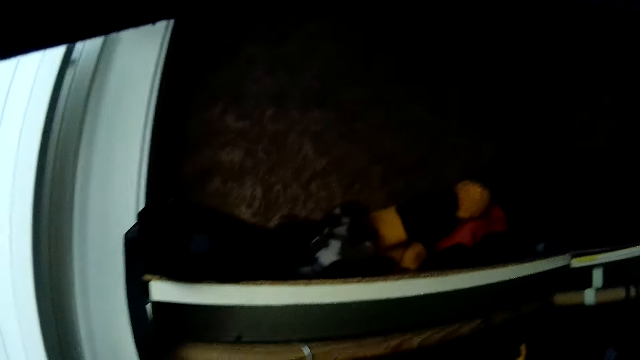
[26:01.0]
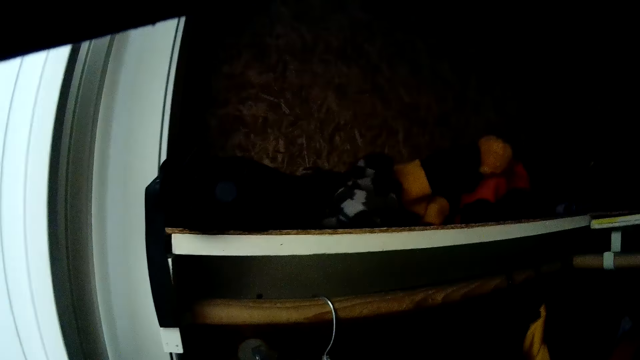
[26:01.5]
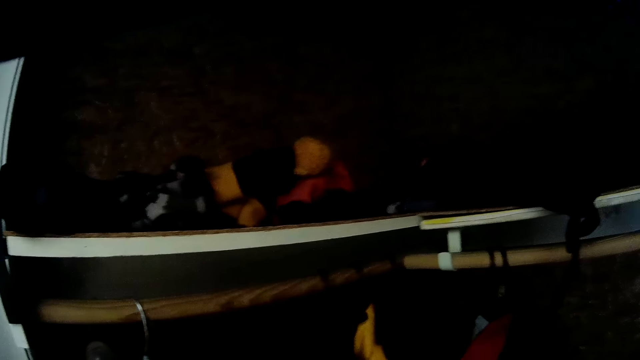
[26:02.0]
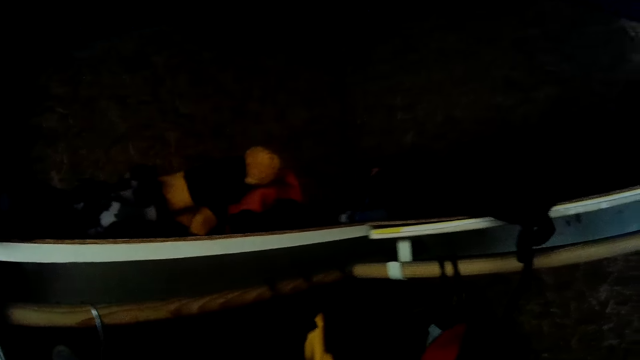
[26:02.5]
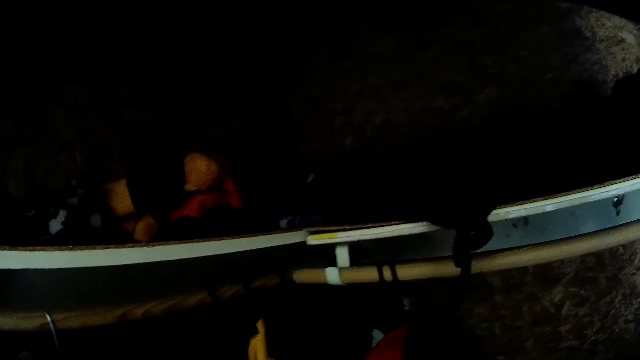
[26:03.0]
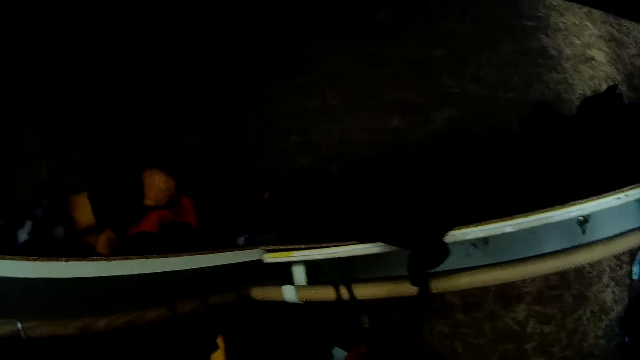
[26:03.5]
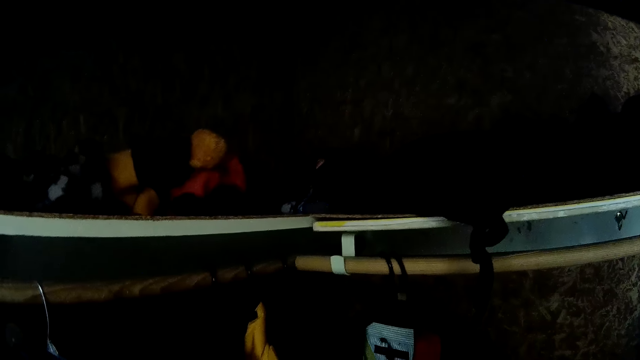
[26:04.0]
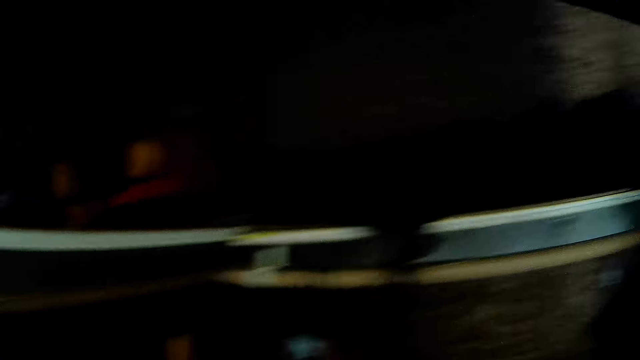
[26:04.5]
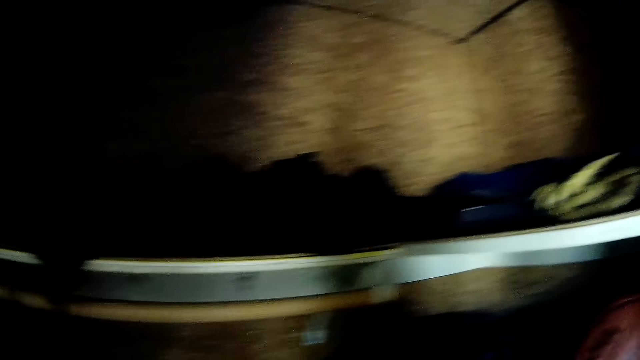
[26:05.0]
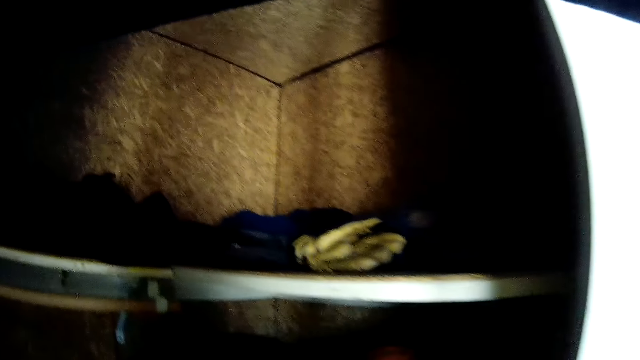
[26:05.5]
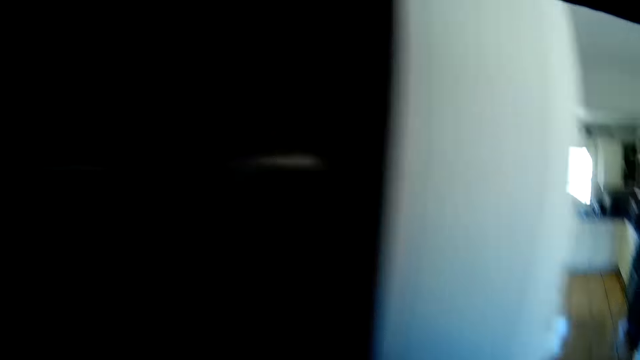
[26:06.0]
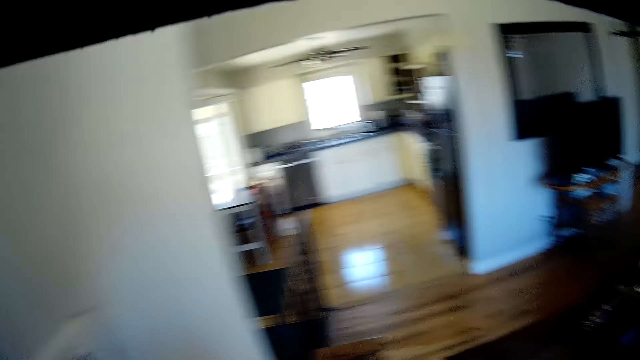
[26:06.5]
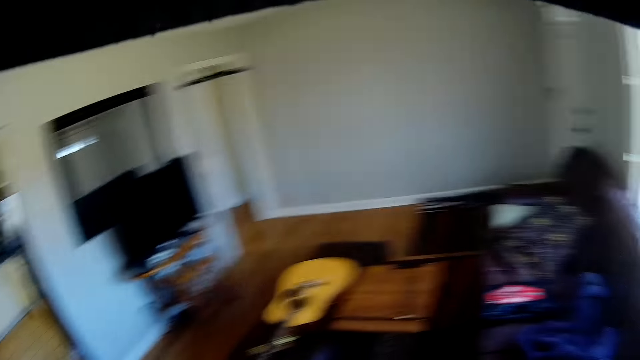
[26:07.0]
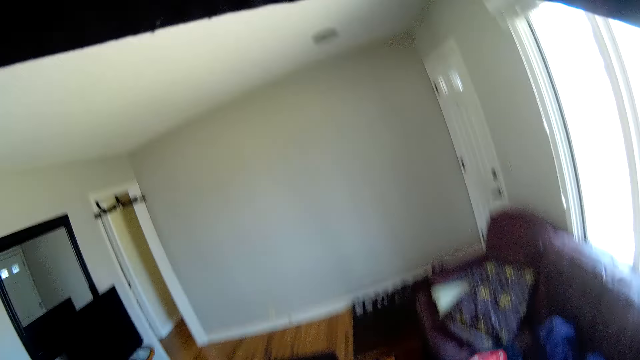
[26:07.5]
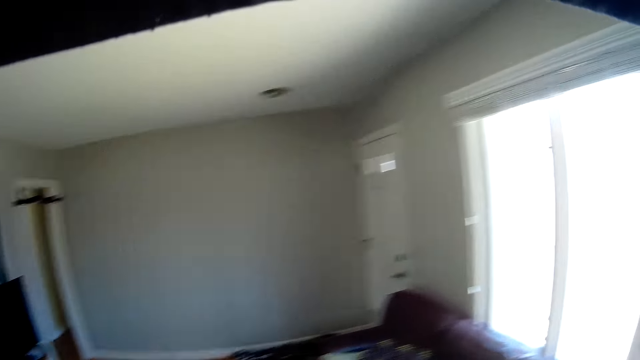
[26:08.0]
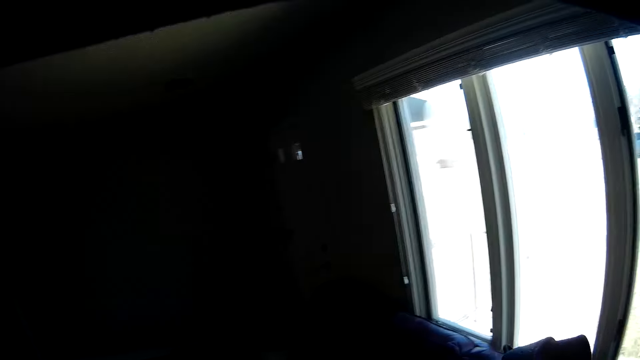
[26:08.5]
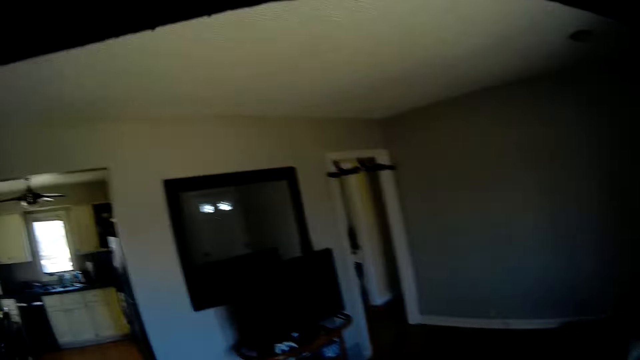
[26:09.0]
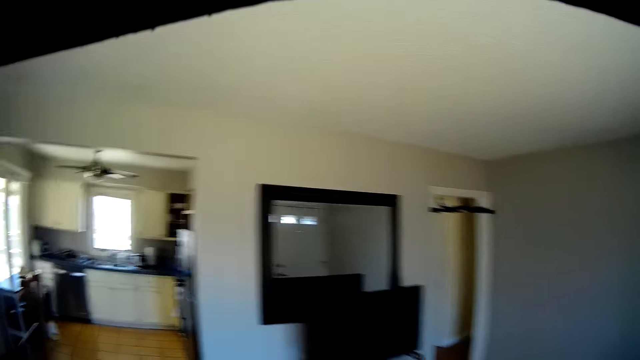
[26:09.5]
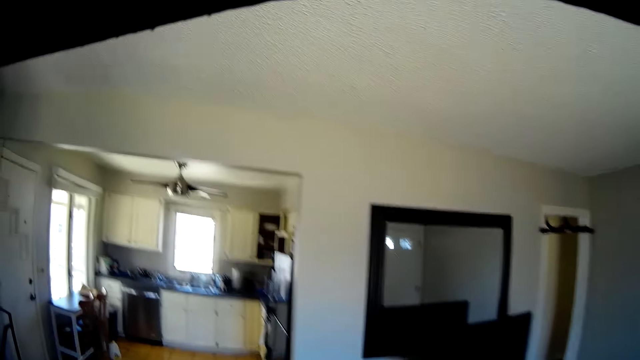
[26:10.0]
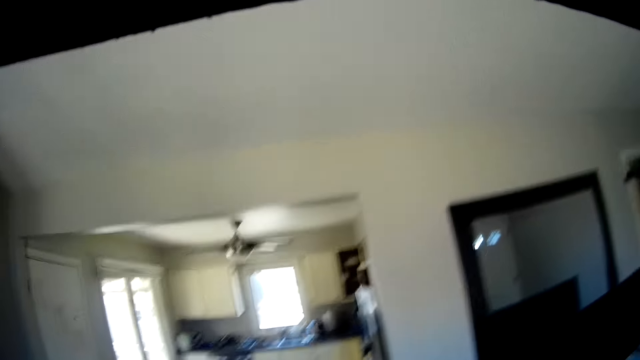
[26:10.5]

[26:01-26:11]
The camera wearer looks into the wardrobe. They walk out of the room into a kitchen.

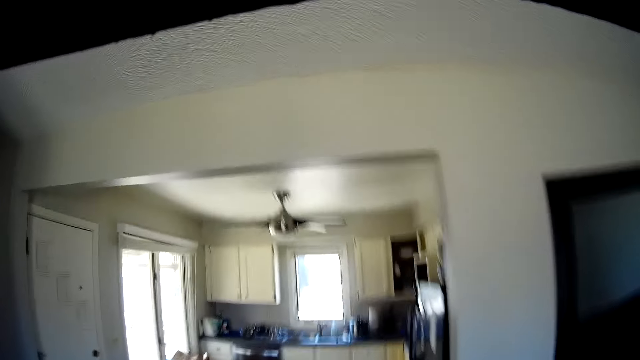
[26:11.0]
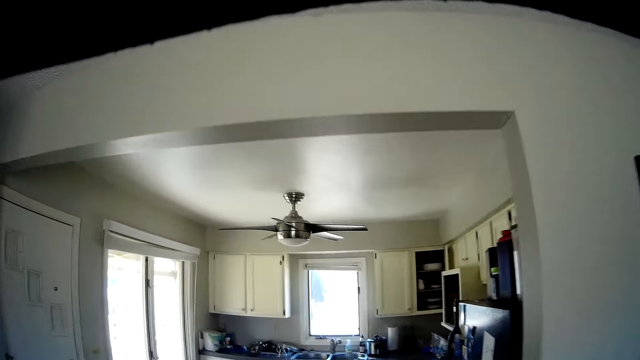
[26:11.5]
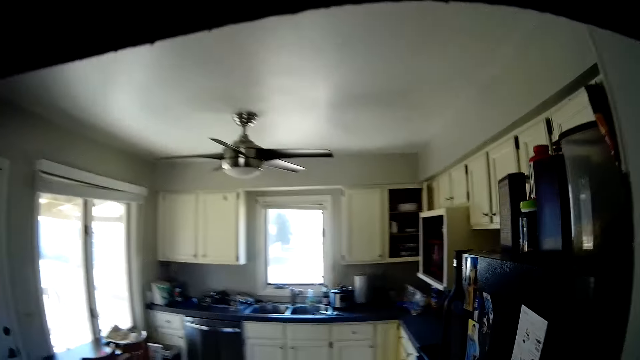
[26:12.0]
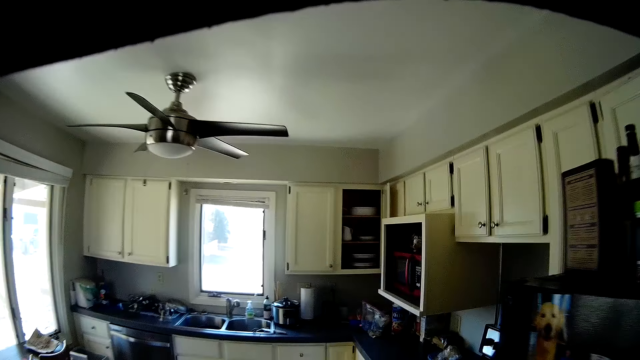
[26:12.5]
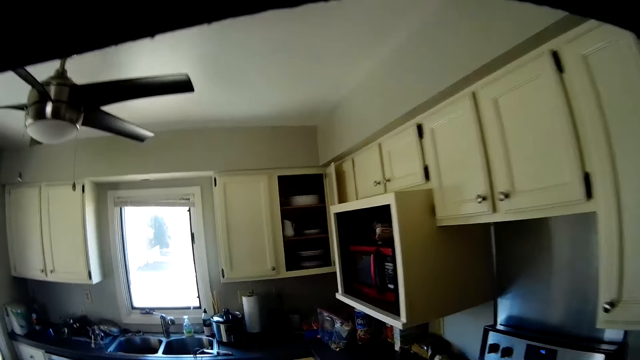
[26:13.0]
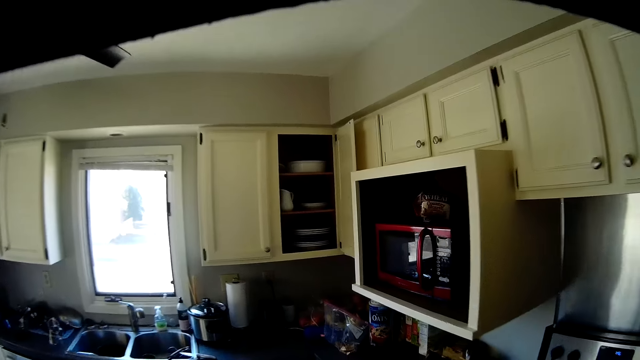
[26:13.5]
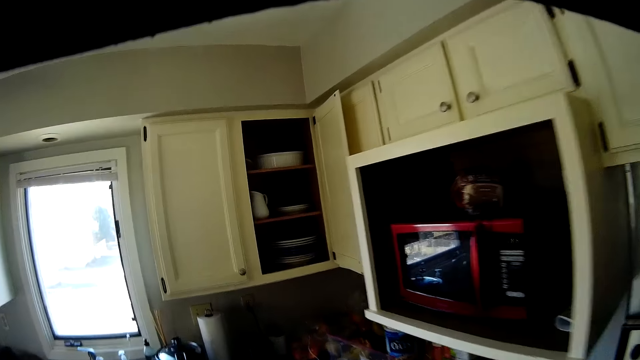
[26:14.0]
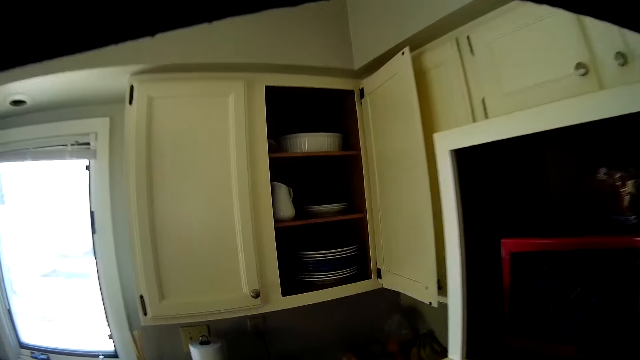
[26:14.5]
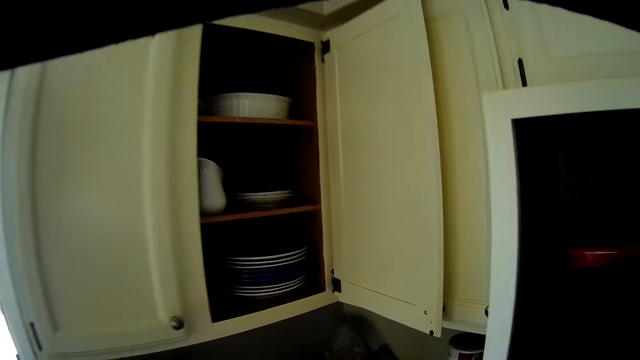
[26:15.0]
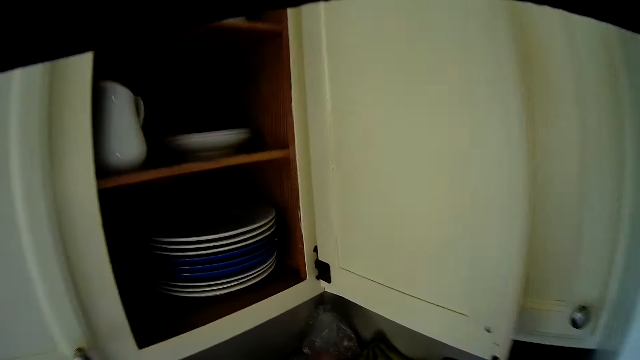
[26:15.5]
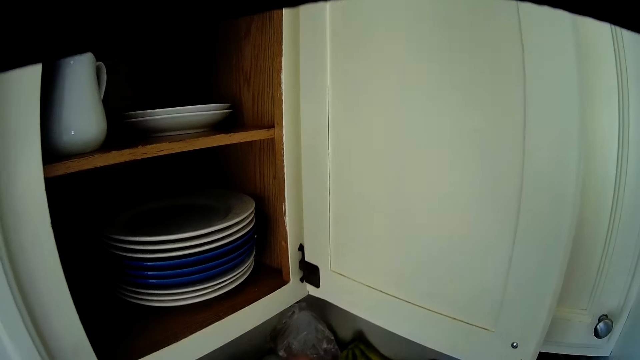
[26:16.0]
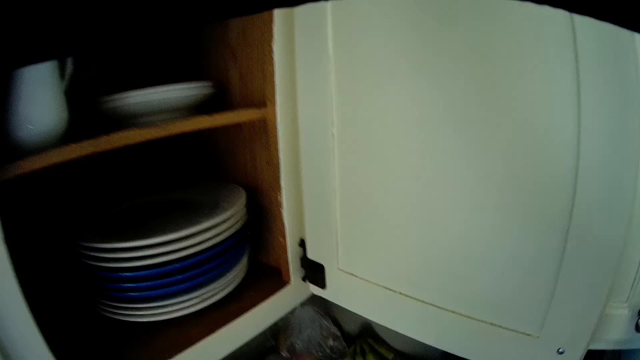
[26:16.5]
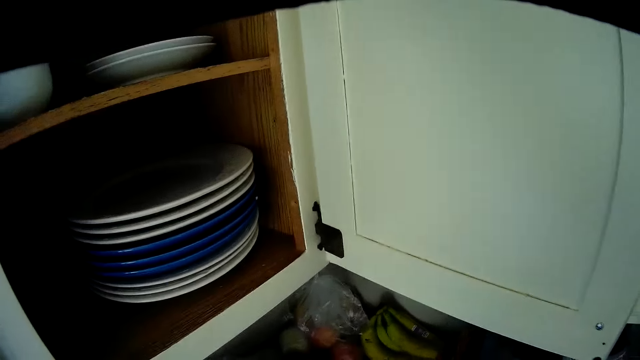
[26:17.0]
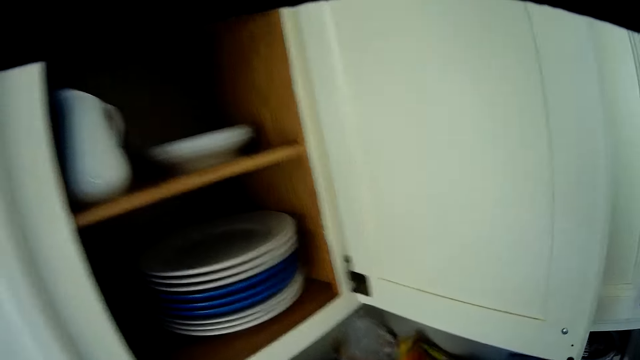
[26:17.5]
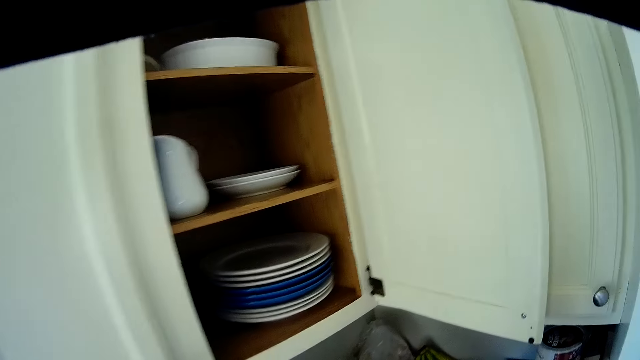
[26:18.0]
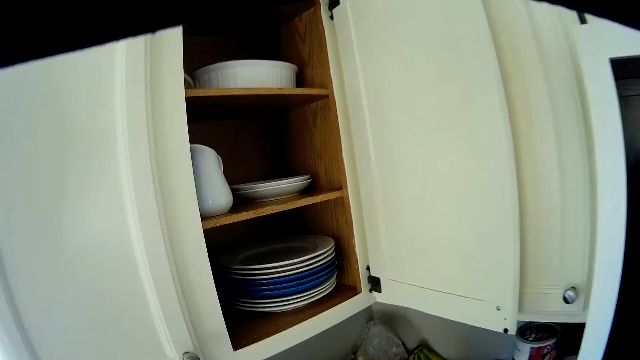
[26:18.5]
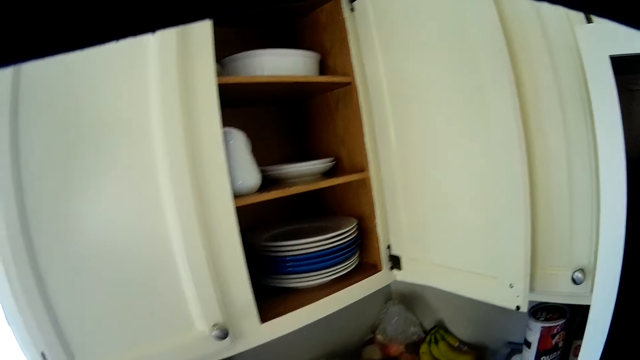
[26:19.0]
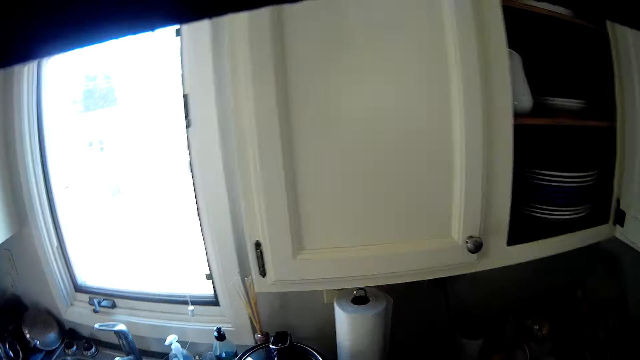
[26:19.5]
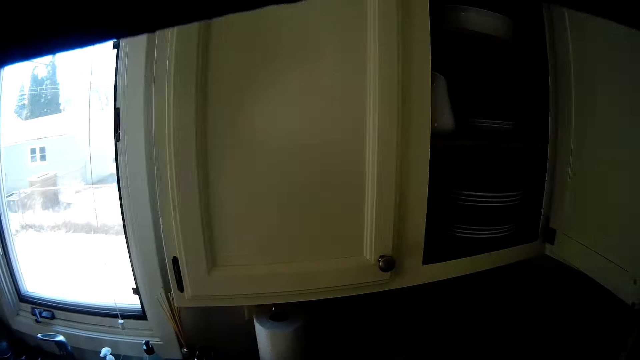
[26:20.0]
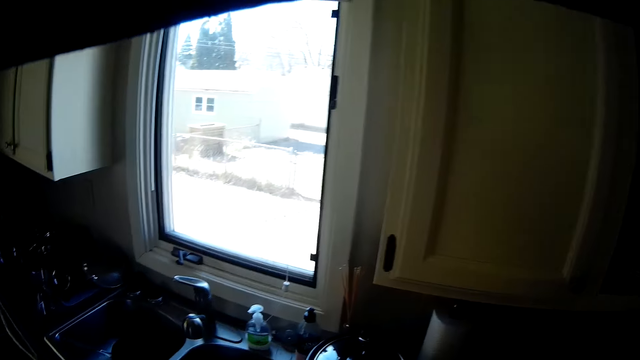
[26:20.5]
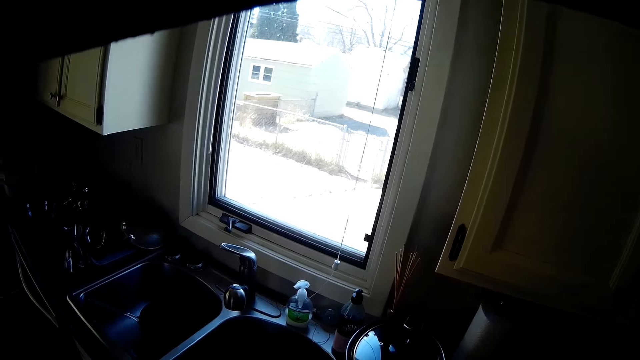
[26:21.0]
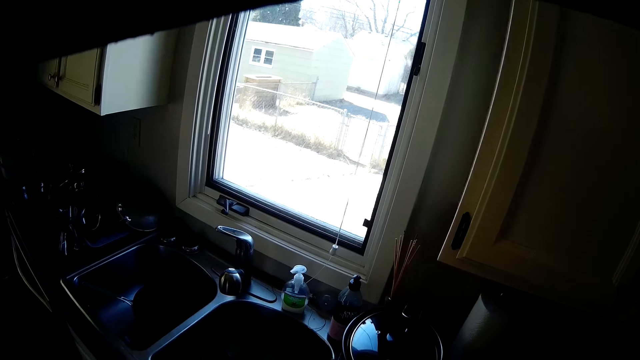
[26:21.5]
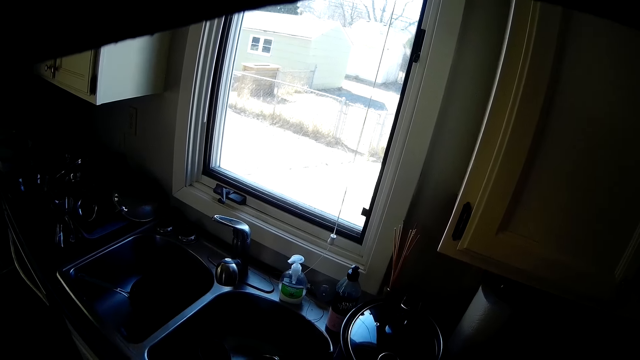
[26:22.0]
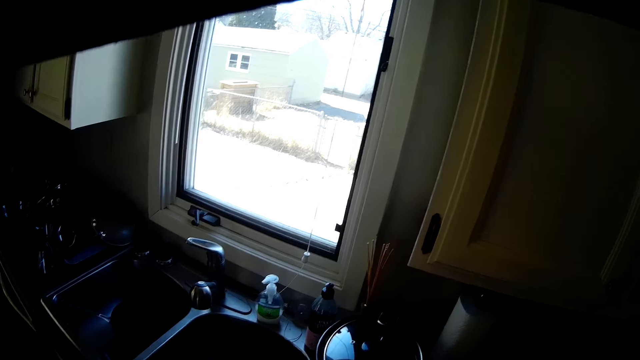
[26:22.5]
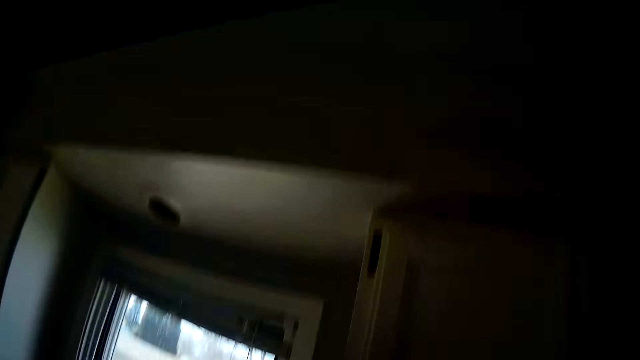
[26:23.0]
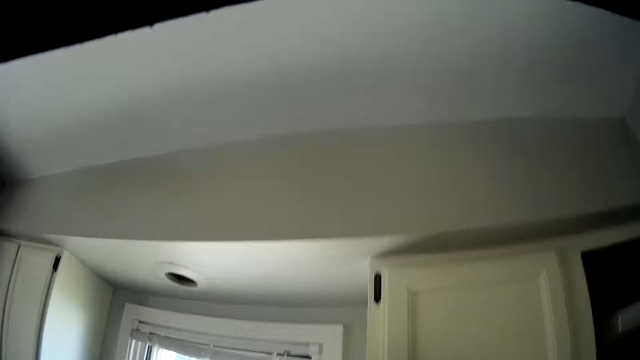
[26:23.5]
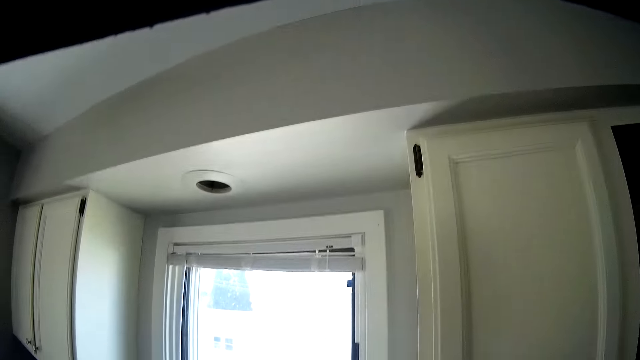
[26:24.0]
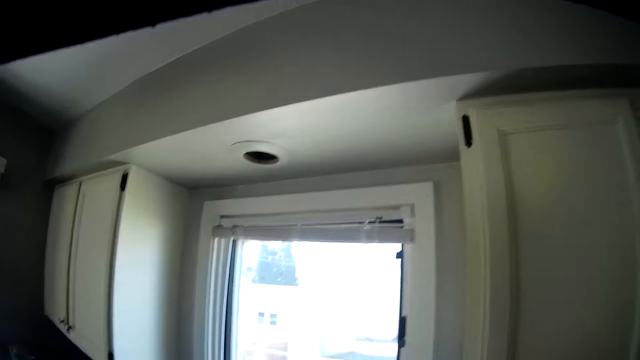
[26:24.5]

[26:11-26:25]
The camera wearer walks around the kitchen. They look into the cupboard. They stare at the sink.
